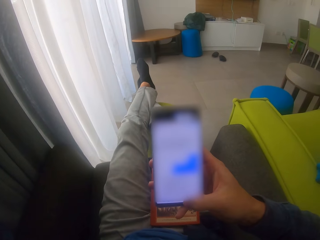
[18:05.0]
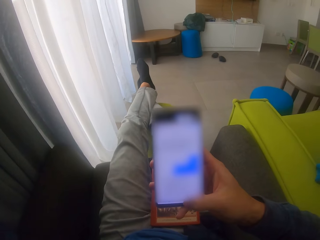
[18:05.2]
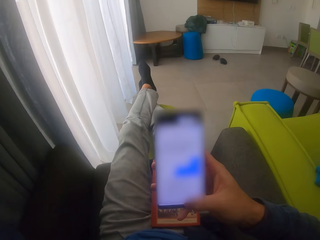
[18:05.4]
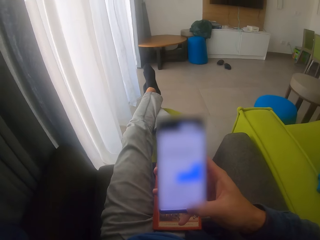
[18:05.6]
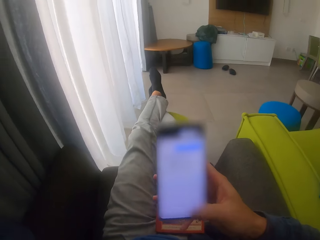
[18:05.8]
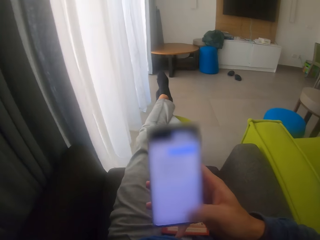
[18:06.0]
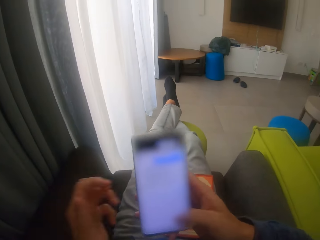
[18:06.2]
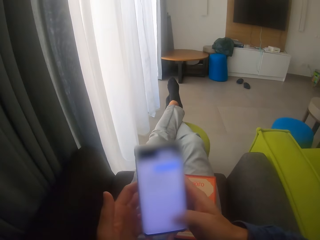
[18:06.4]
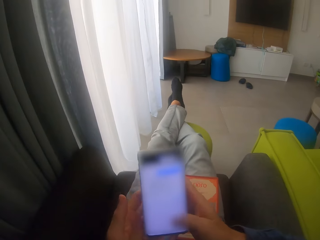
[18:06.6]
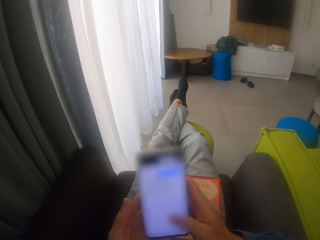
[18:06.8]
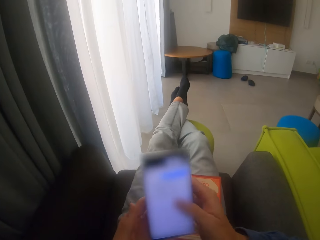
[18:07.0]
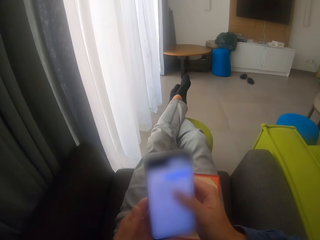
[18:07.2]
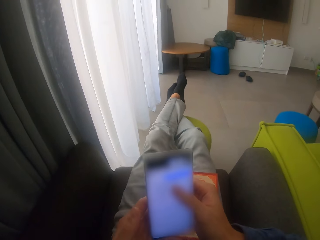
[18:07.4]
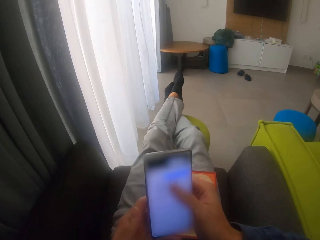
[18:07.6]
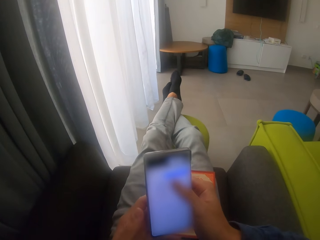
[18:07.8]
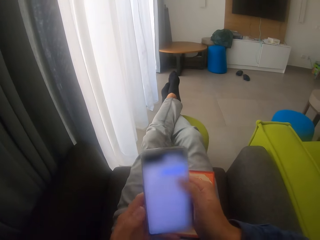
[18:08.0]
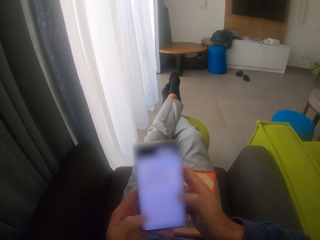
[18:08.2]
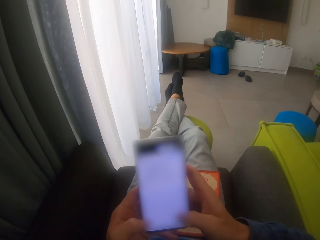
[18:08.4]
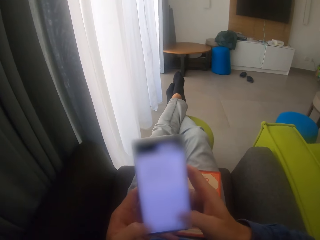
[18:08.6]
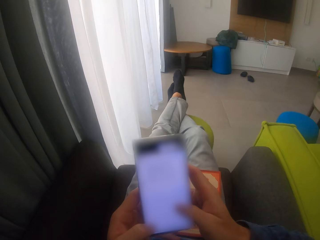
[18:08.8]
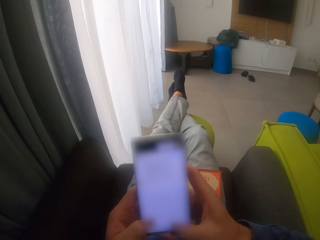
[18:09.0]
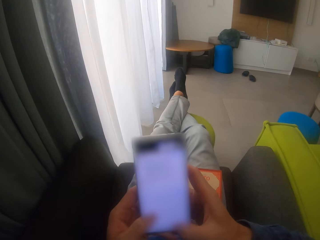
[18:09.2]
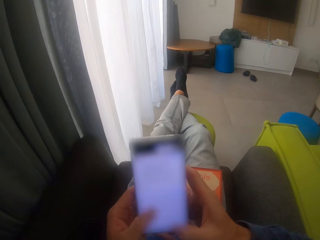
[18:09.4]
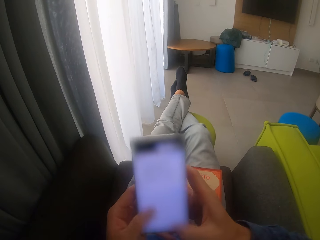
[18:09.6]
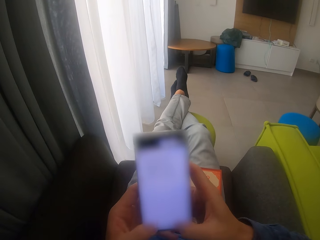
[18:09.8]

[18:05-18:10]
The camera wearer operates the phone.

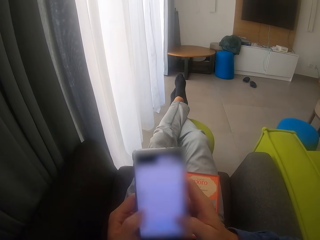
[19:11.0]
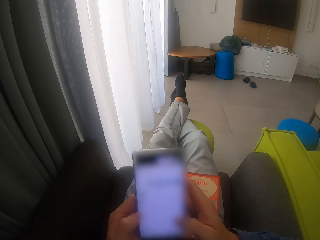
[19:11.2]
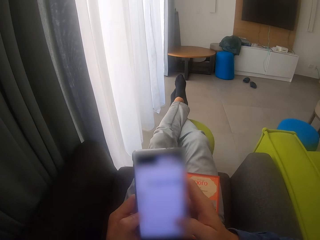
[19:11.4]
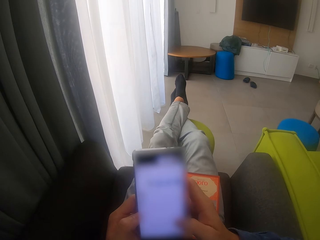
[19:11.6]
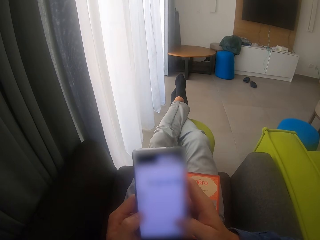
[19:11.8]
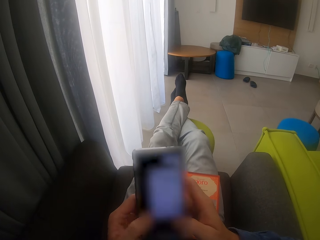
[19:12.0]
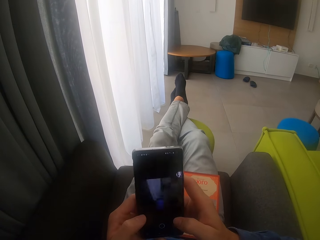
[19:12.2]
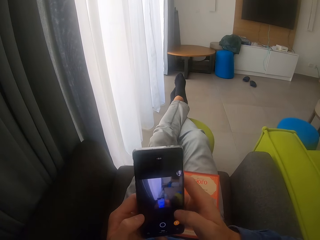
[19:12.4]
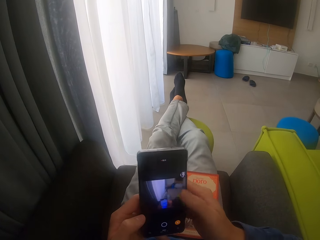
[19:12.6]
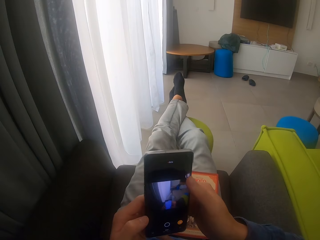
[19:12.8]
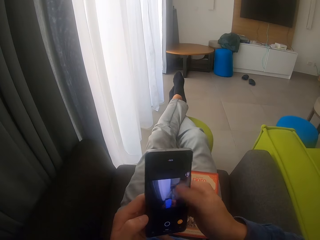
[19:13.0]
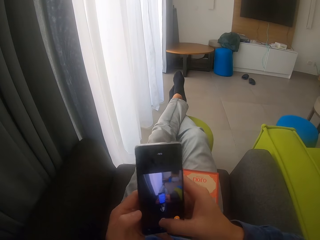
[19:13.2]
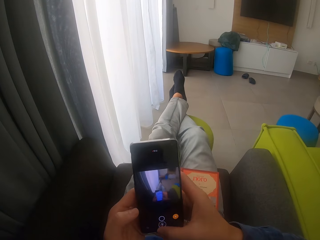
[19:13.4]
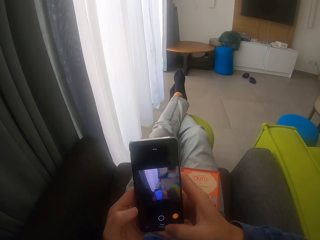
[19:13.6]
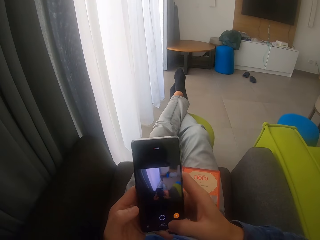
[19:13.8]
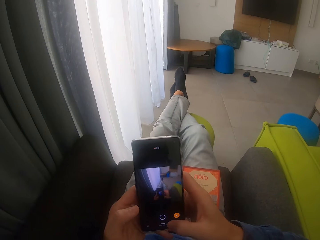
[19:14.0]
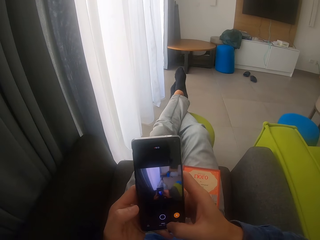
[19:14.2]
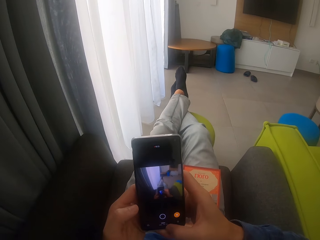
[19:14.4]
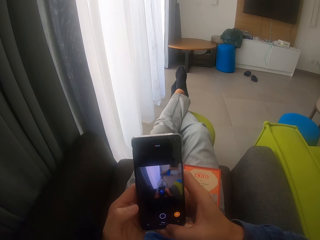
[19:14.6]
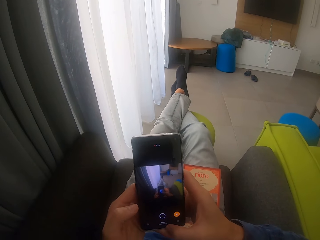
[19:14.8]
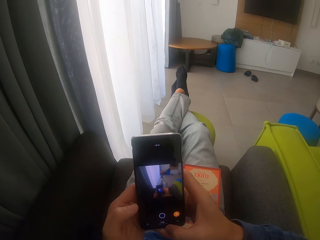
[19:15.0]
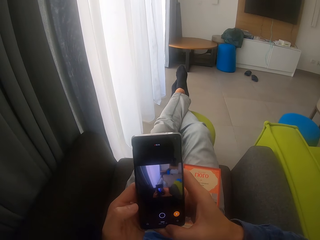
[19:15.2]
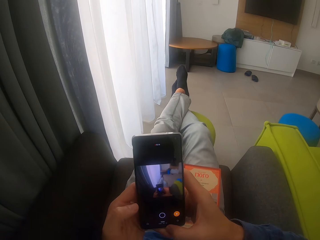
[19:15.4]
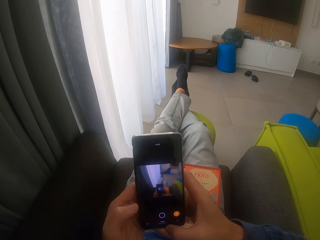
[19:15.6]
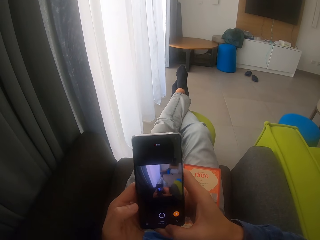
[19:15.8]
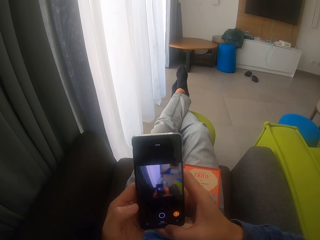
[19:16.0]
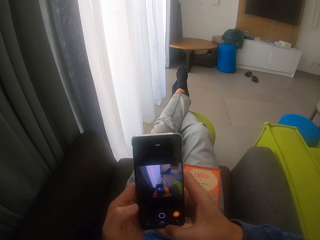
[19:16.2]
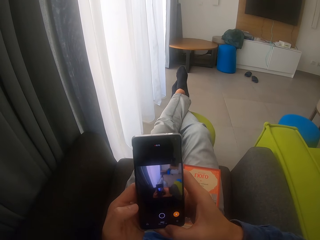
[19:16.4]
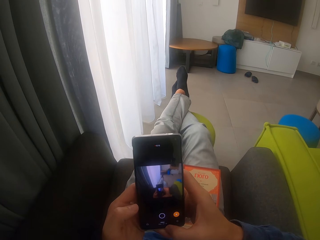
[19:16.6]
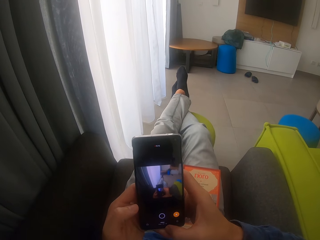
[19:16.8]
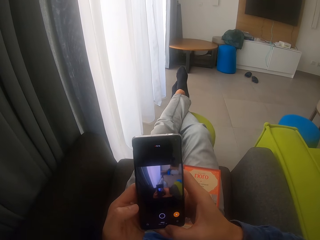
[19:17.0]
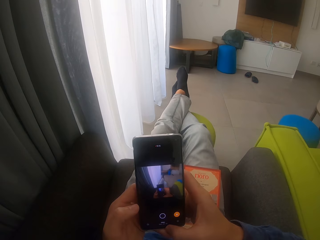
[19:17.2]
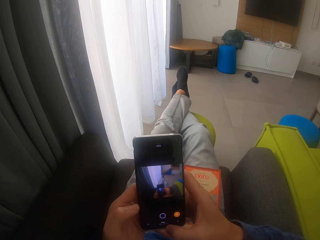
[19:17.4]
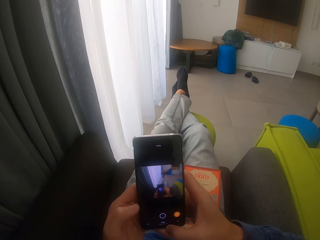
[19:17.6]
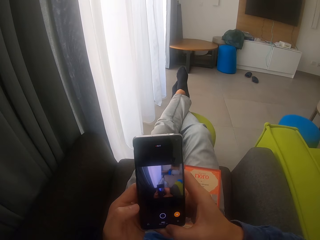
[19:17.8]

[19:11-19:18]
The camera wearer opens the camera application.
